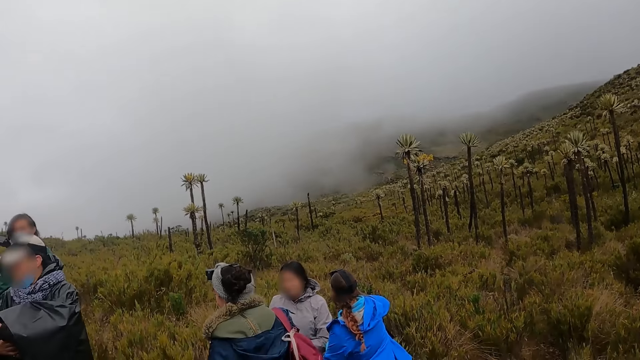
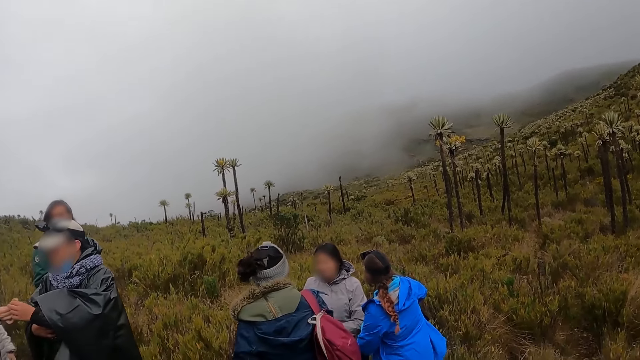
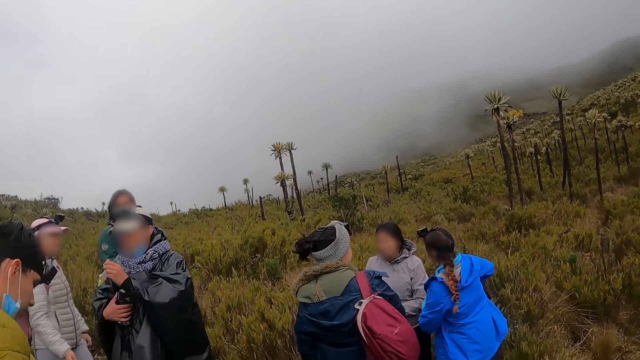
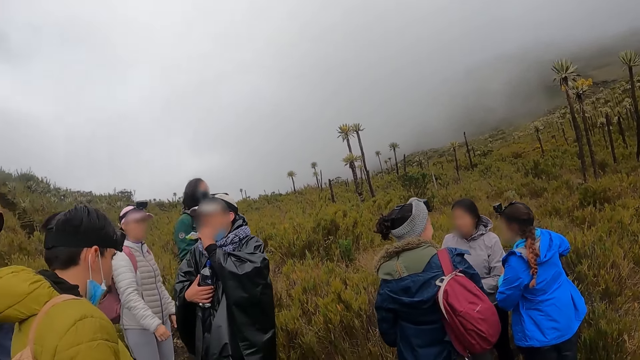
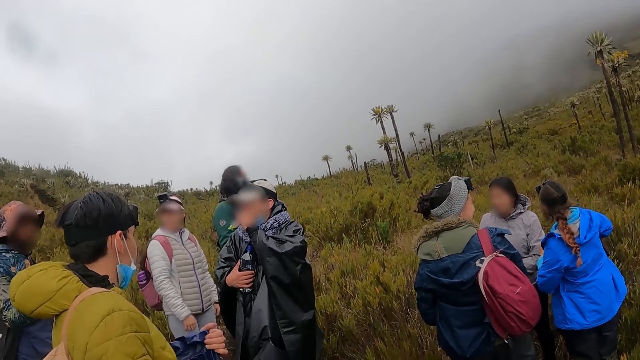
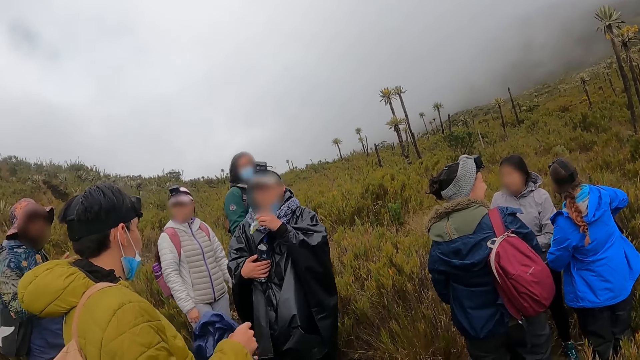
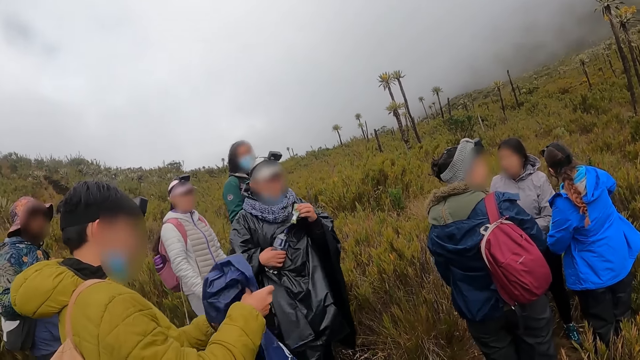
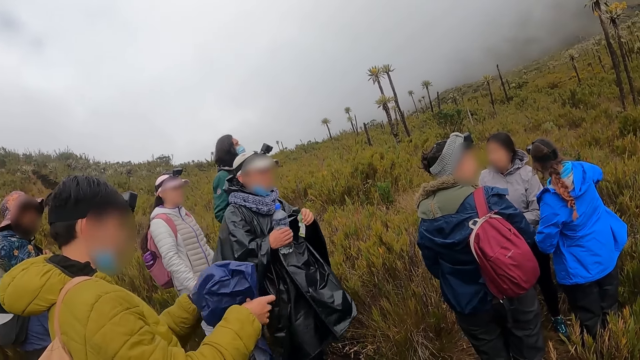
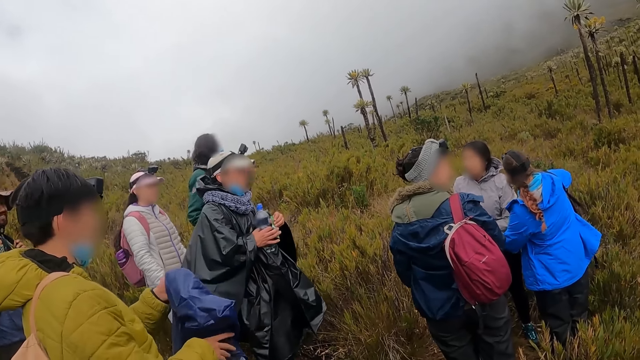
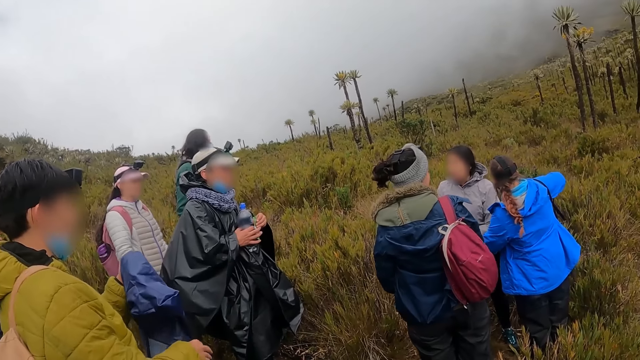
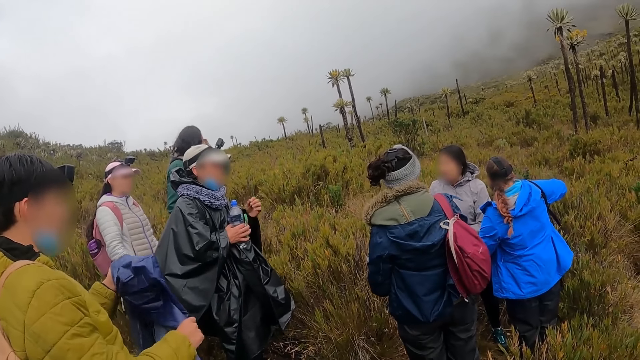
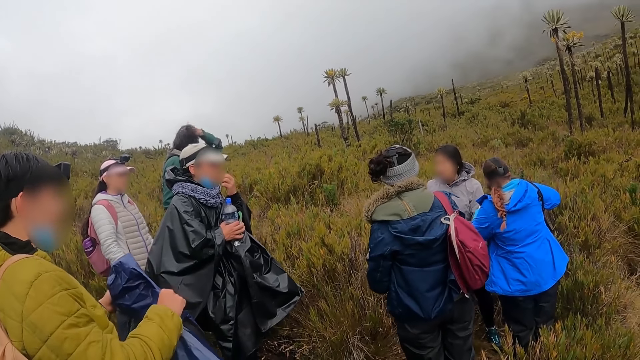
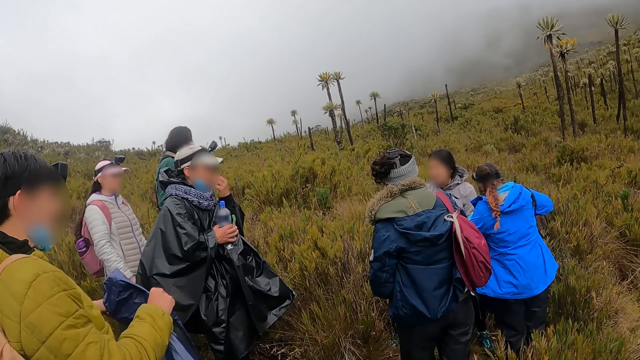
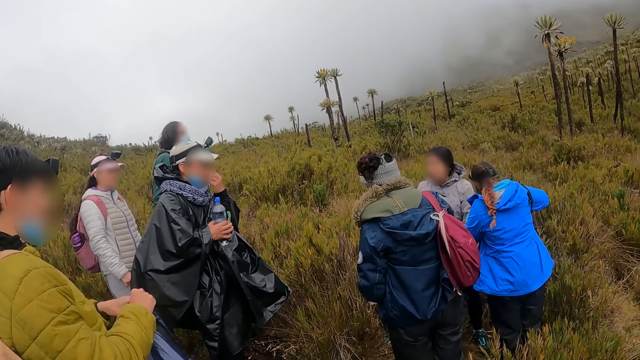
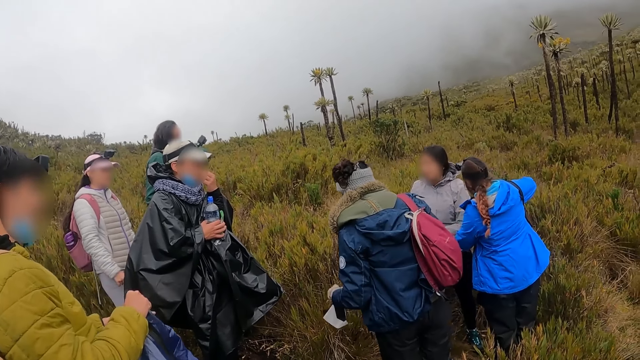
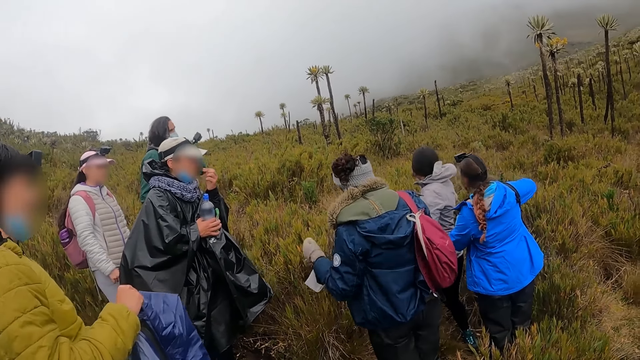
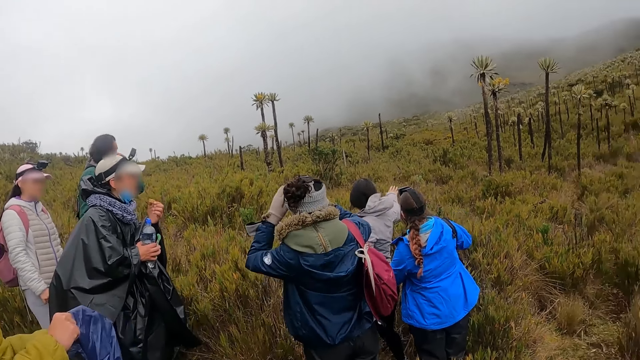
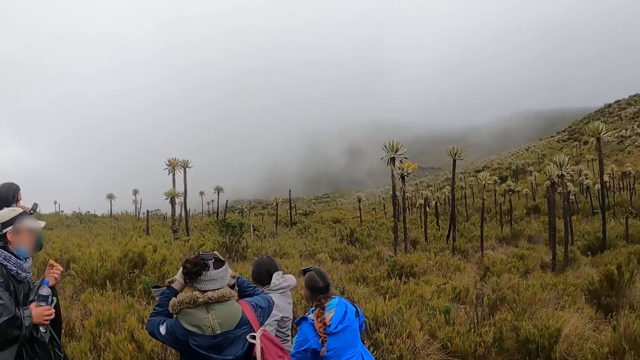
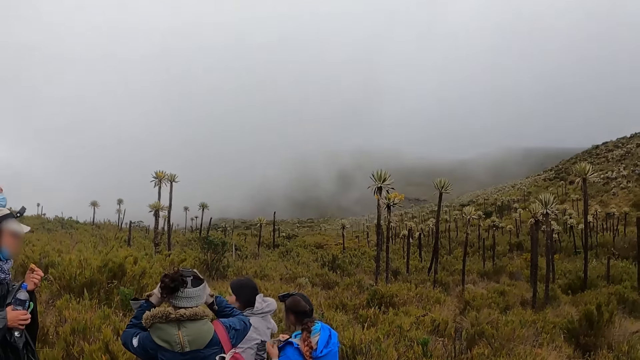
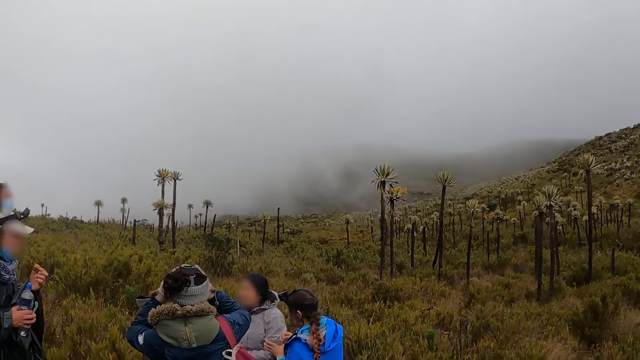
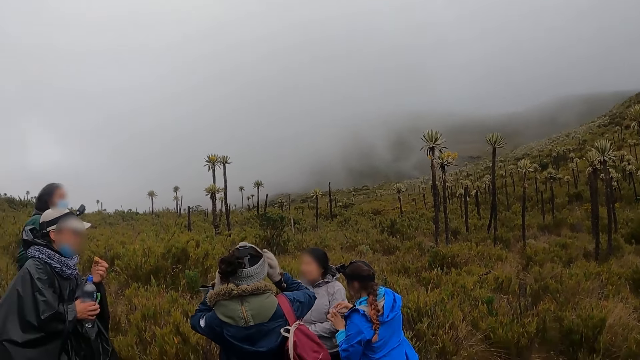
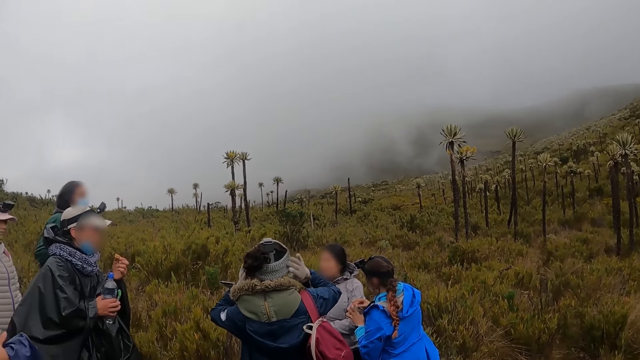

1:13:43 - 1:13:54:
A man converses with a woman. Another man eats snacks with his right hand. The camera wearer looks around. The first man looks around. A third man converses with the first man. The first man lifts a bottle of water. The camera wearer looks around. The first man looks around. Another woman looks inside the bag. The camera wearer looks around. Another woman lifts the left hand. Another woman looks around. The camera wearer looks around.

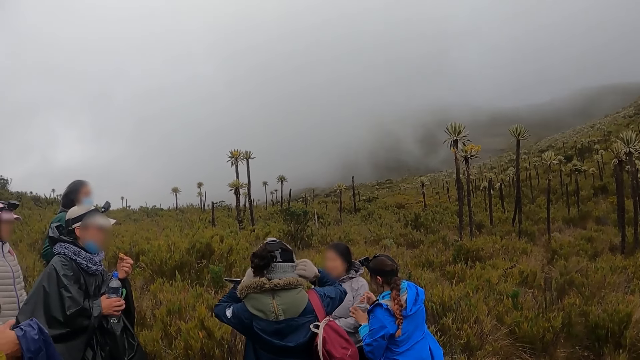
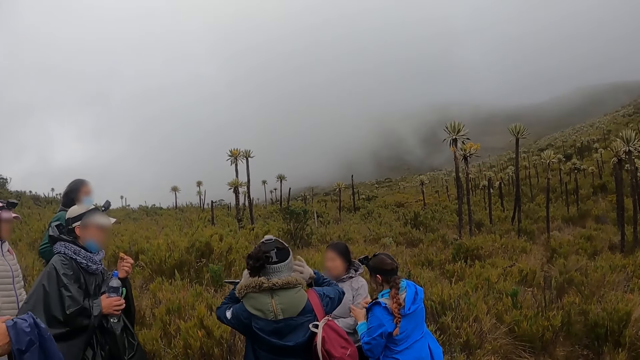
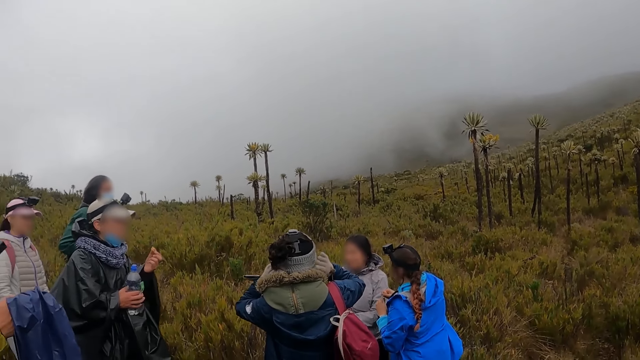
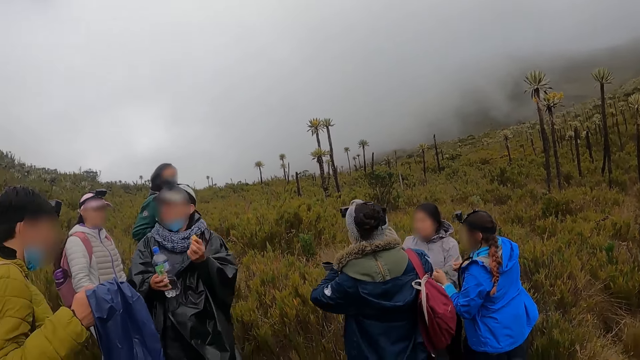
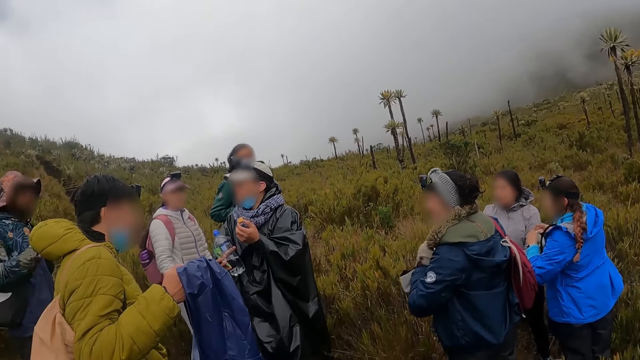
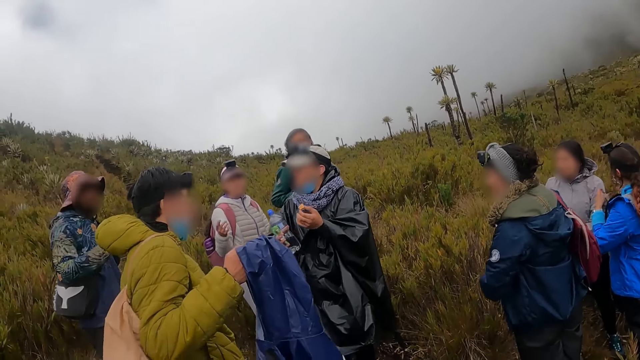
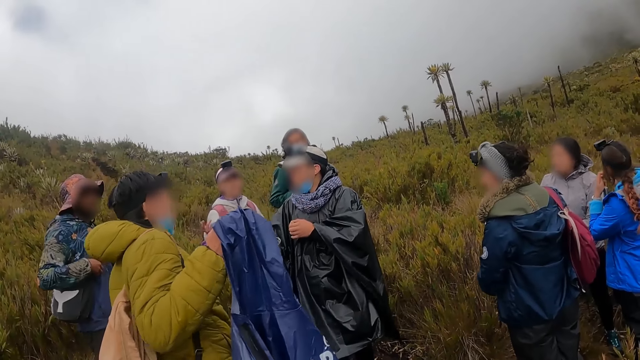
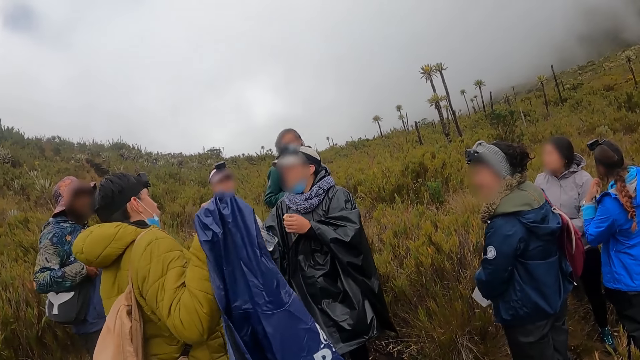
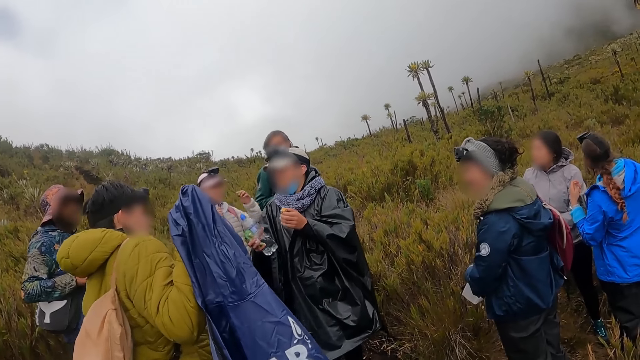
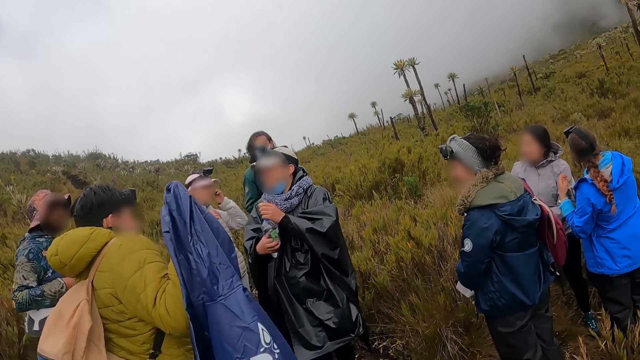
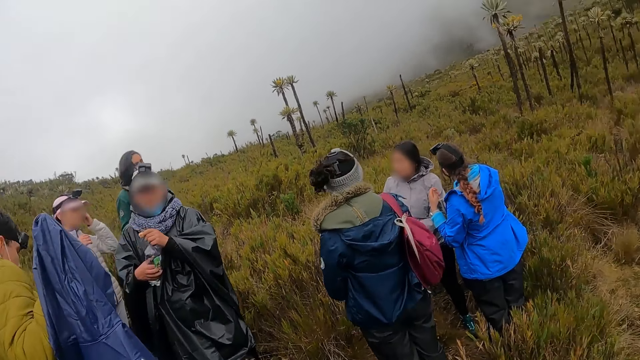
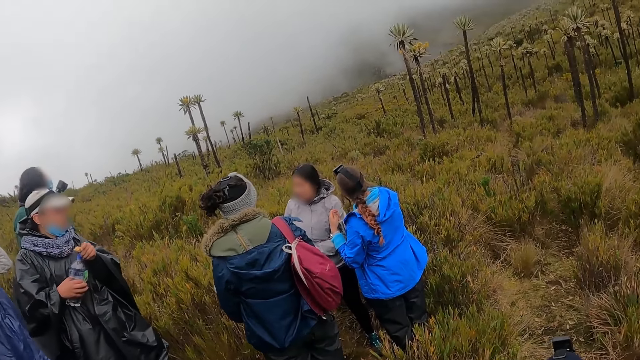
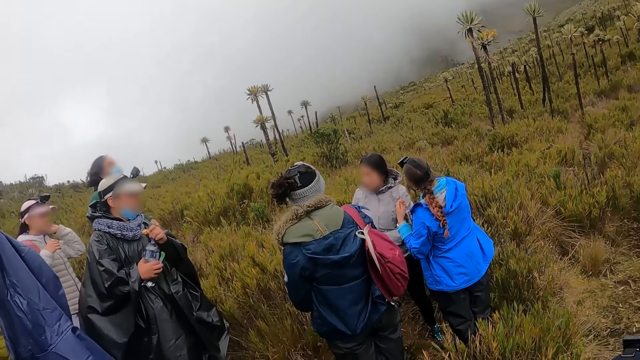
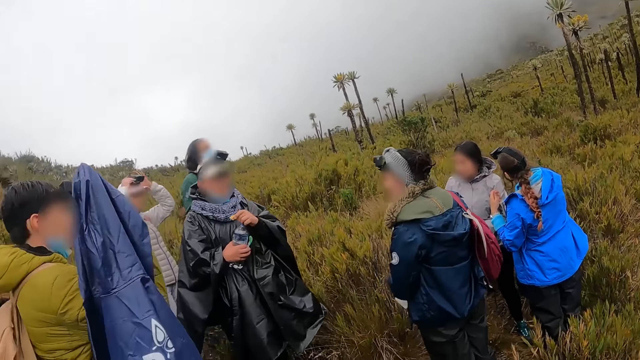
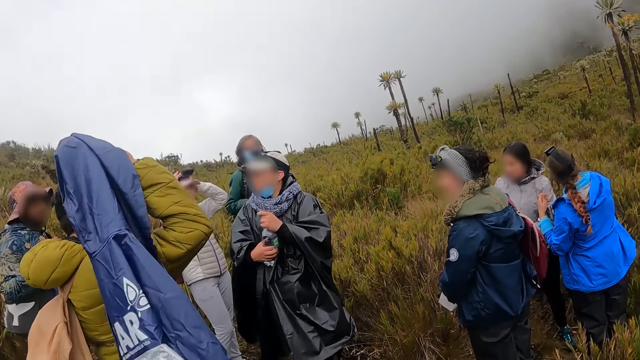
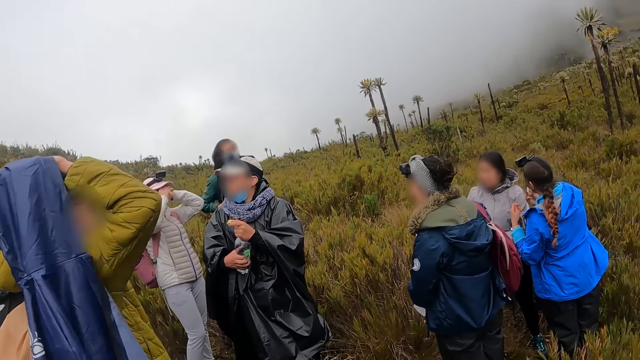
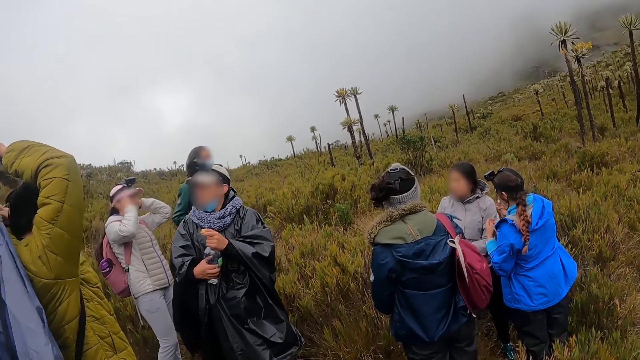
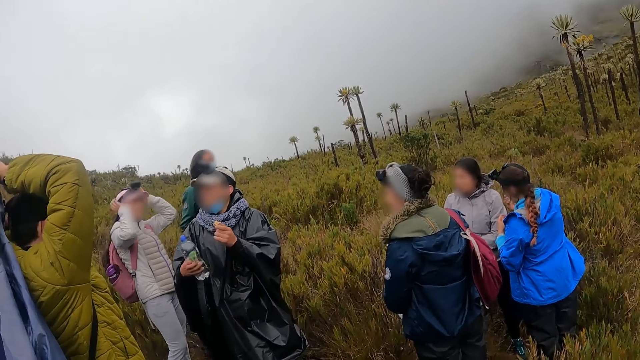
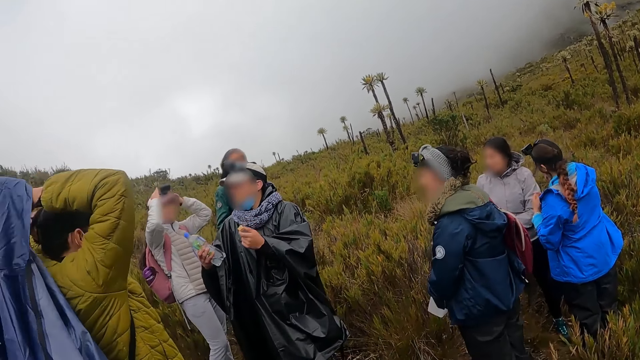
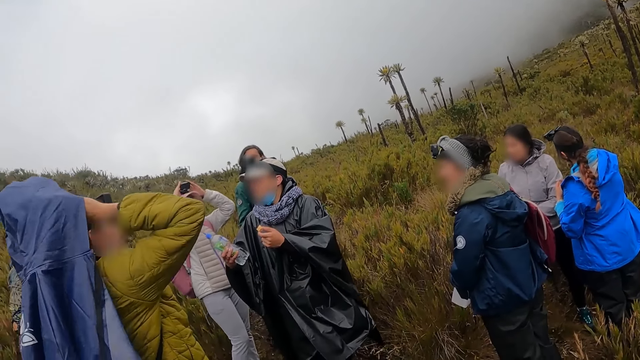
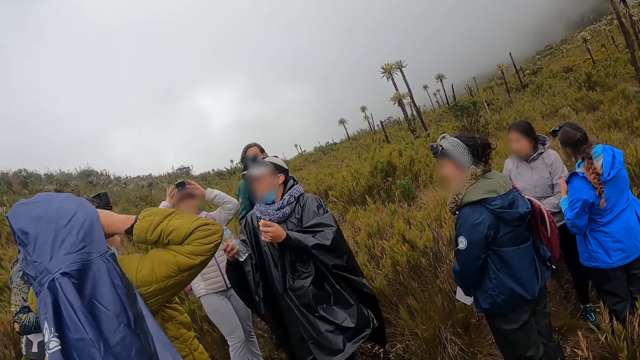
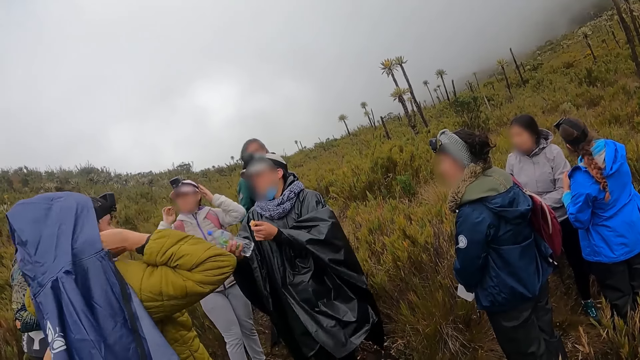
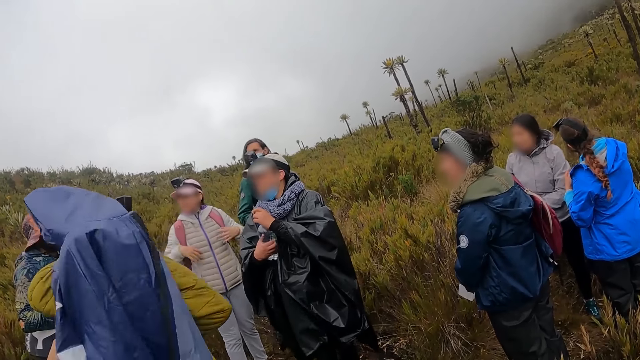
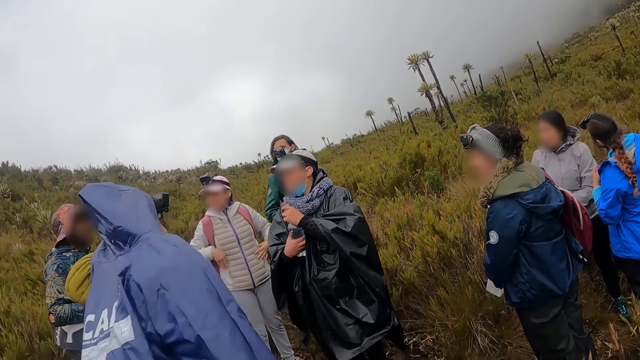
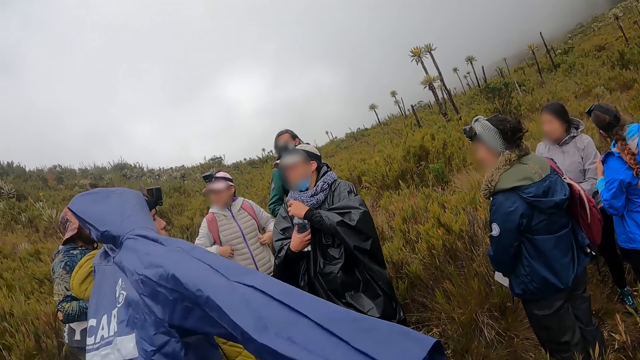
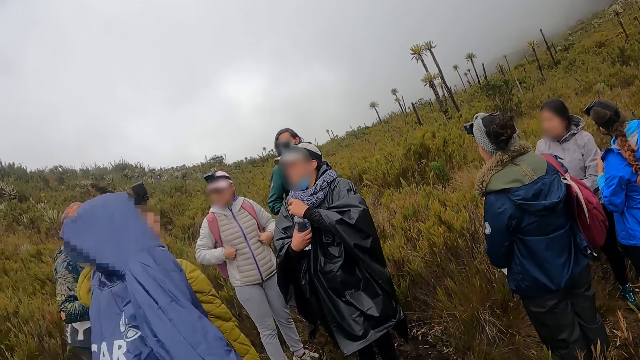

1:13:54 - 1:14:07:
A woman touches the head band. The camera wearer looks around. A man turns around. The man converses with another man. The second man pulls the jacket or rain coat. The camera wearer looks around. A third man interacts with the group and the camera wearer. The first man closes the bottle. The camera wearer looks around. The second man lifts the jacket. The camera wearer looks around. The first man looks around. Another woman touches the head. The first man converses with the second man. The second man wears the rain coat on himself with both hands.
